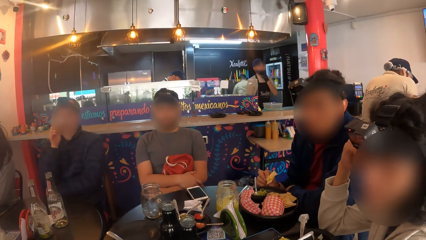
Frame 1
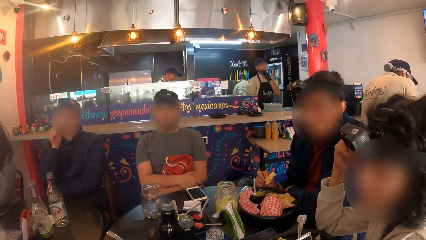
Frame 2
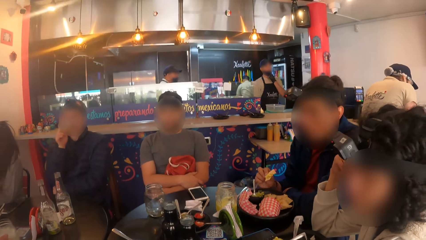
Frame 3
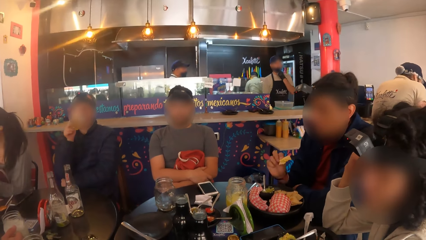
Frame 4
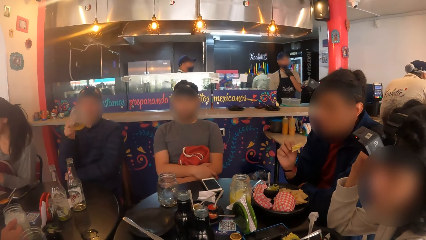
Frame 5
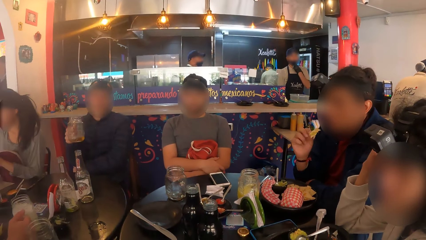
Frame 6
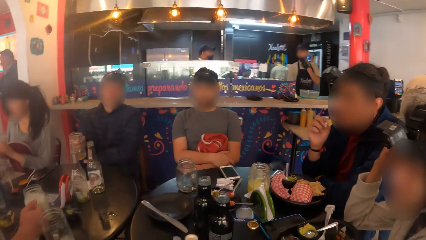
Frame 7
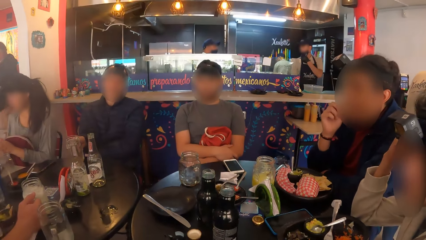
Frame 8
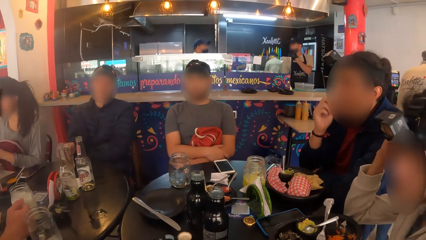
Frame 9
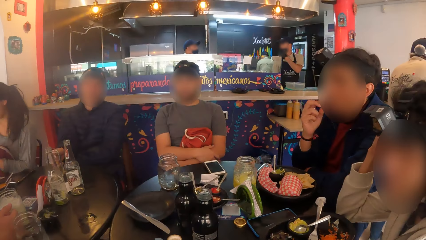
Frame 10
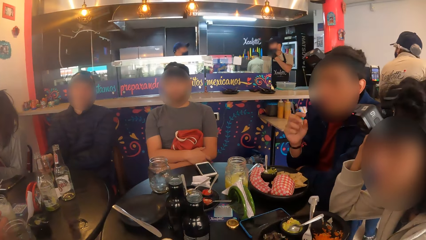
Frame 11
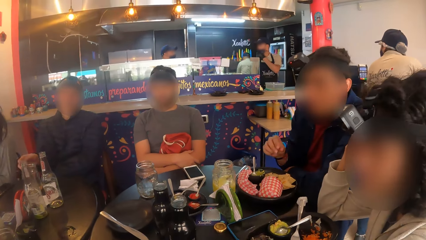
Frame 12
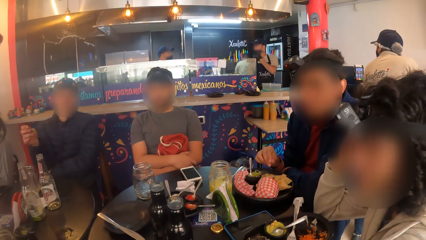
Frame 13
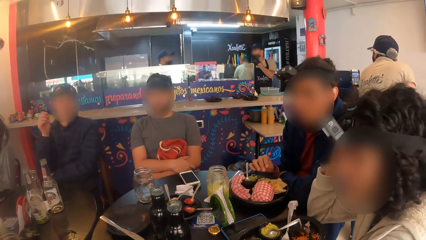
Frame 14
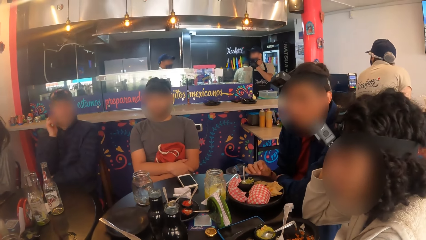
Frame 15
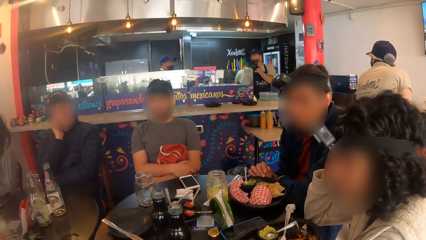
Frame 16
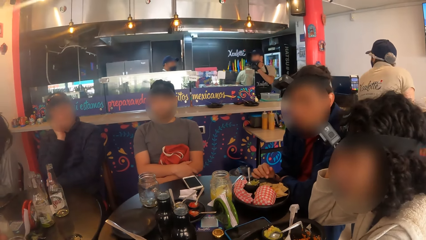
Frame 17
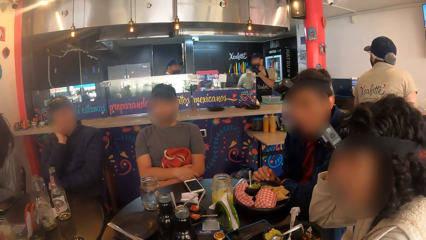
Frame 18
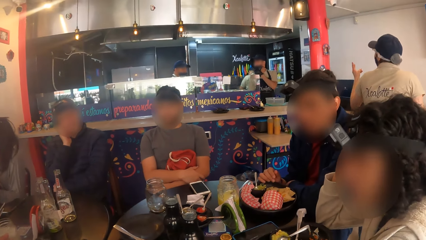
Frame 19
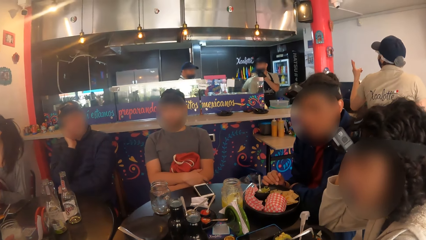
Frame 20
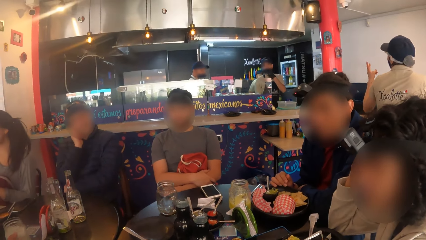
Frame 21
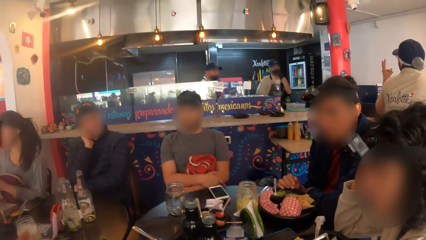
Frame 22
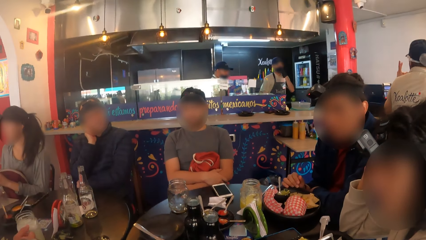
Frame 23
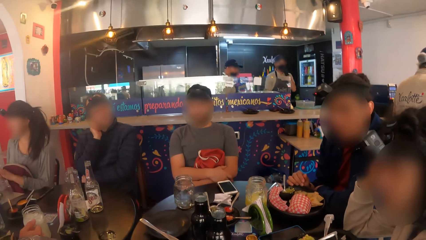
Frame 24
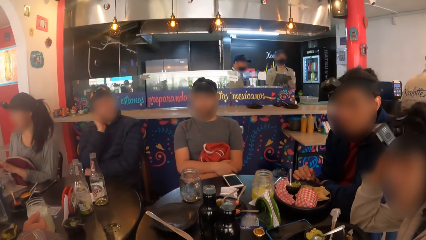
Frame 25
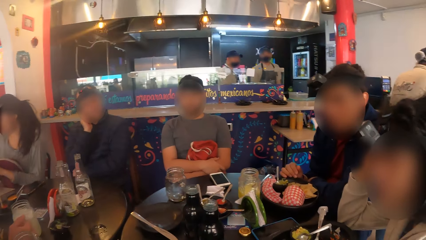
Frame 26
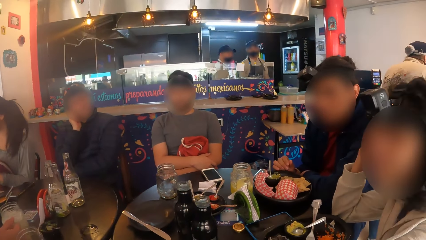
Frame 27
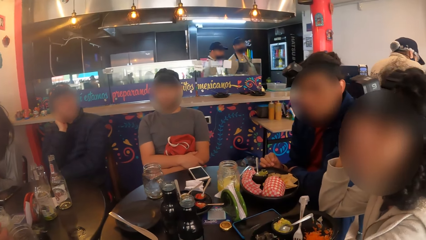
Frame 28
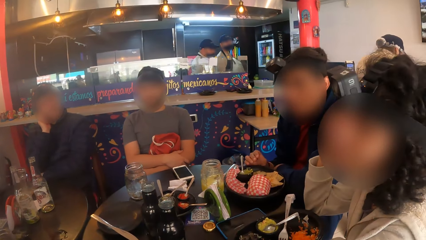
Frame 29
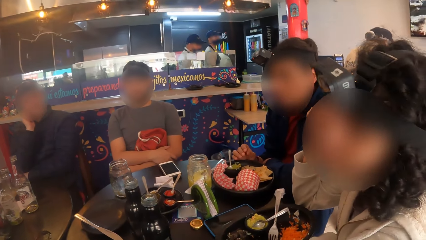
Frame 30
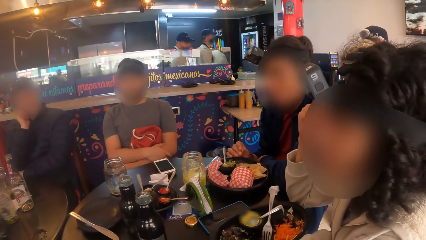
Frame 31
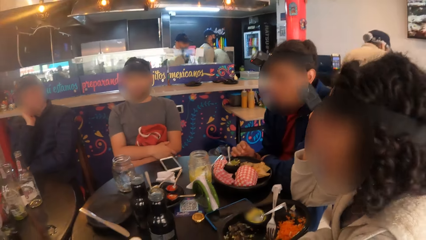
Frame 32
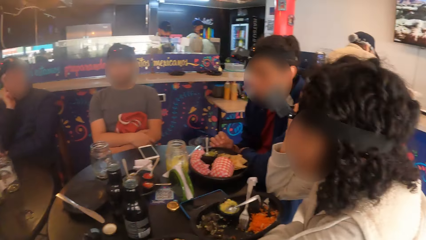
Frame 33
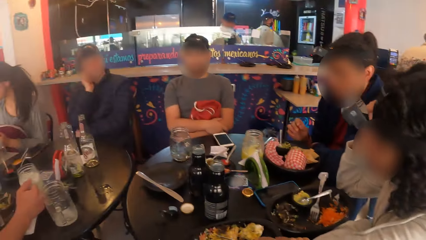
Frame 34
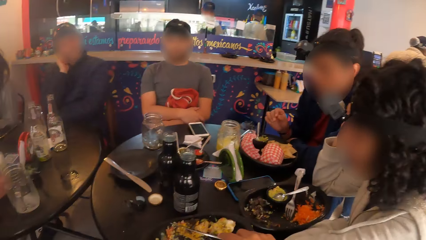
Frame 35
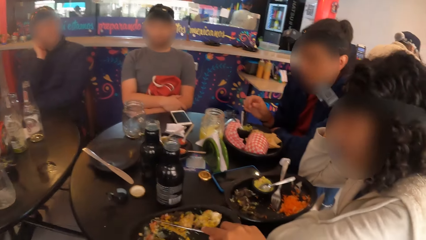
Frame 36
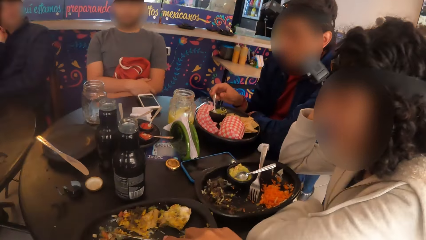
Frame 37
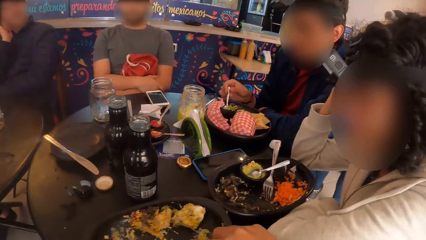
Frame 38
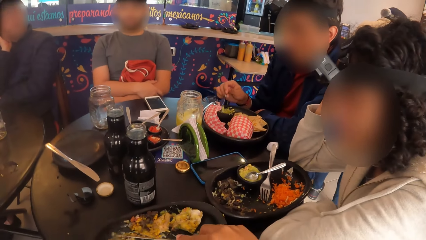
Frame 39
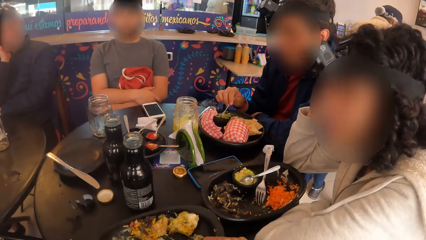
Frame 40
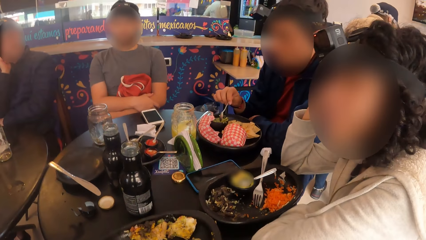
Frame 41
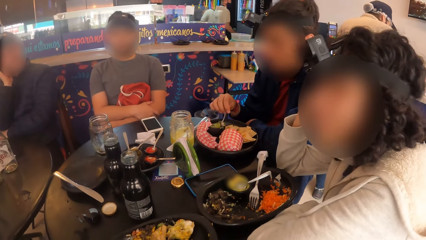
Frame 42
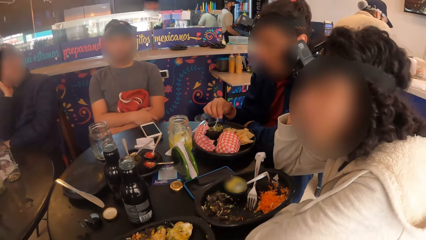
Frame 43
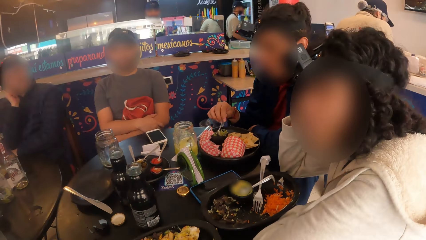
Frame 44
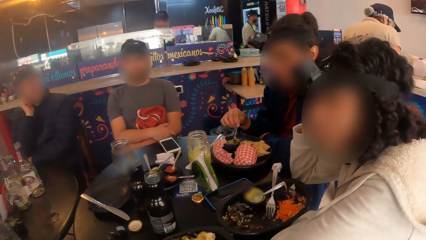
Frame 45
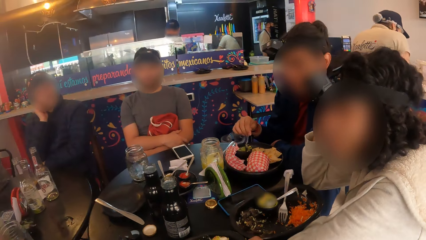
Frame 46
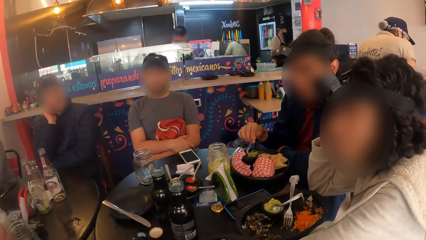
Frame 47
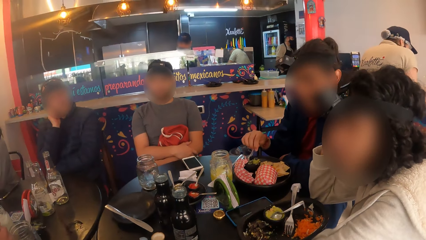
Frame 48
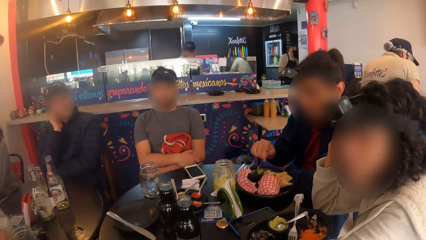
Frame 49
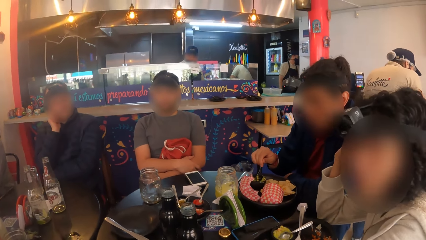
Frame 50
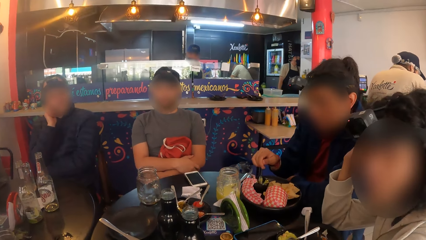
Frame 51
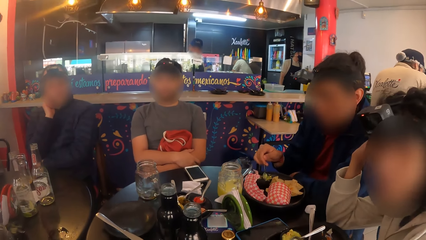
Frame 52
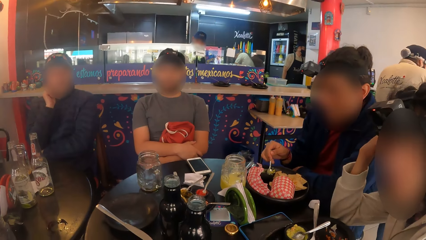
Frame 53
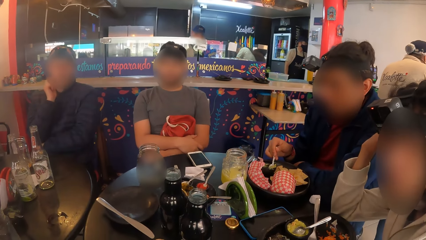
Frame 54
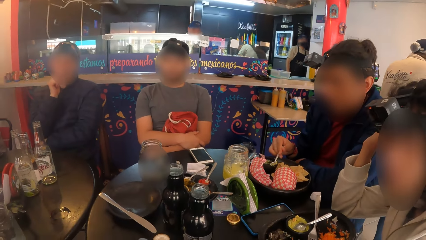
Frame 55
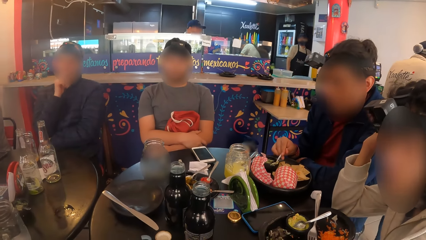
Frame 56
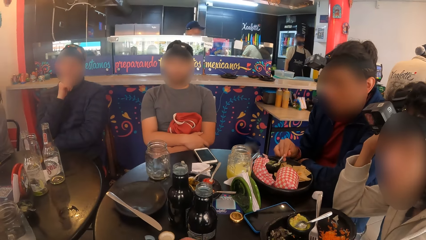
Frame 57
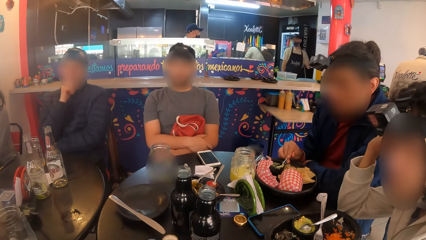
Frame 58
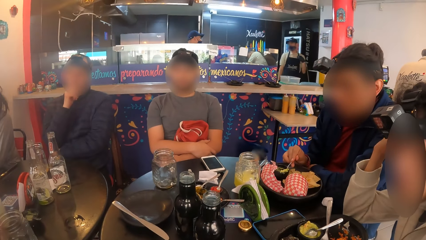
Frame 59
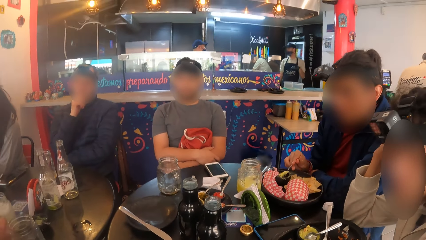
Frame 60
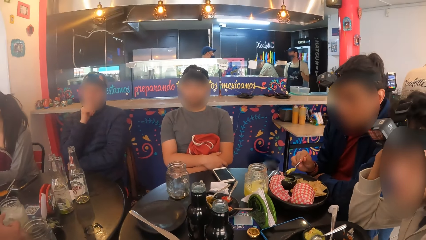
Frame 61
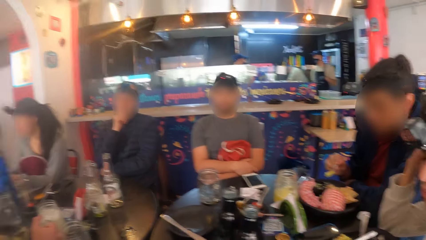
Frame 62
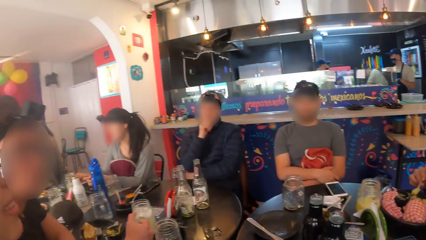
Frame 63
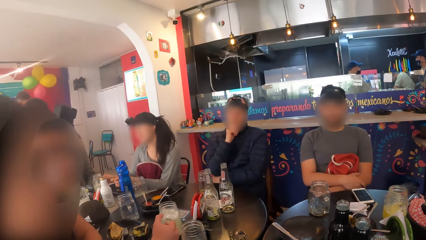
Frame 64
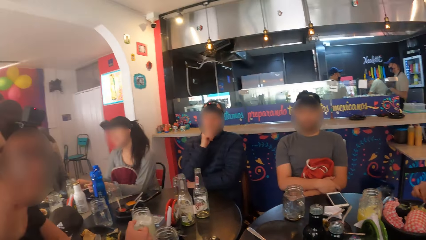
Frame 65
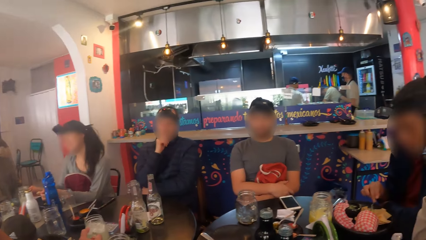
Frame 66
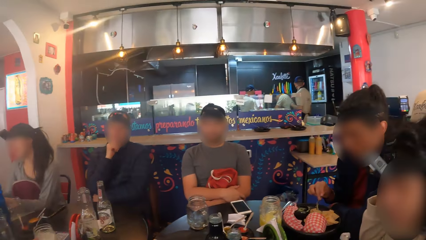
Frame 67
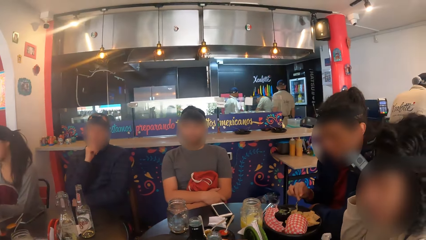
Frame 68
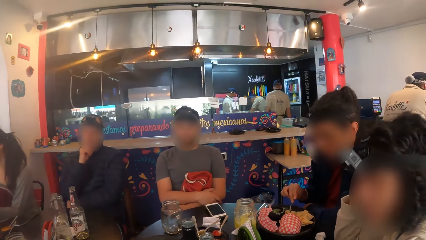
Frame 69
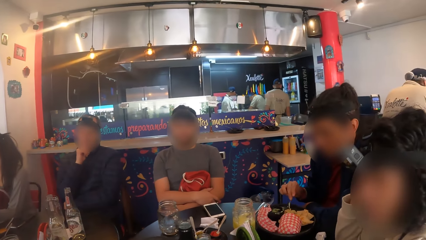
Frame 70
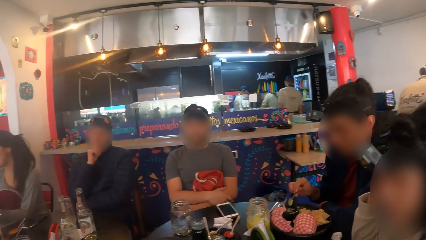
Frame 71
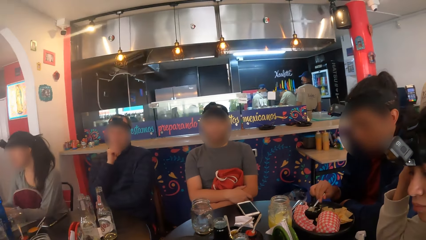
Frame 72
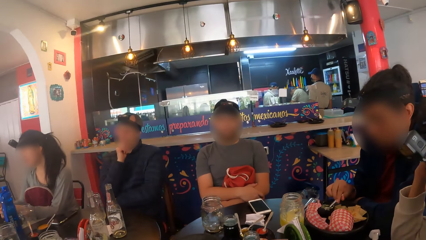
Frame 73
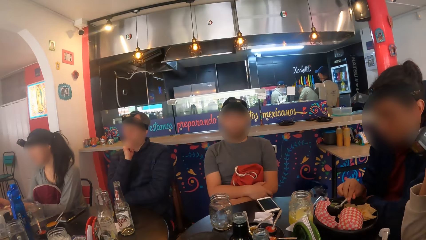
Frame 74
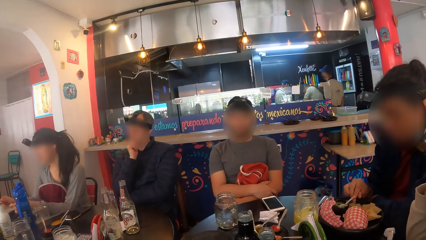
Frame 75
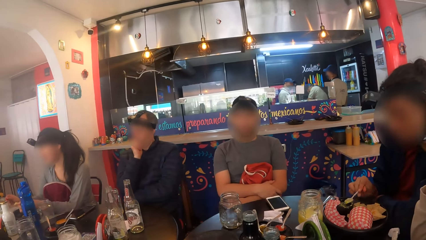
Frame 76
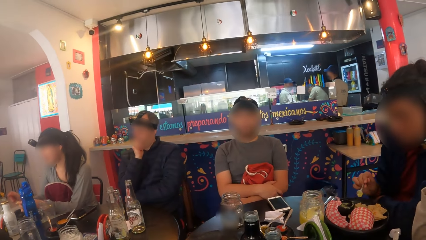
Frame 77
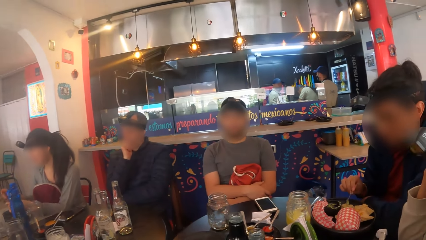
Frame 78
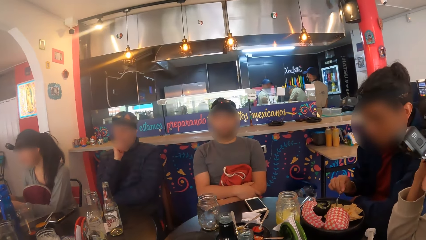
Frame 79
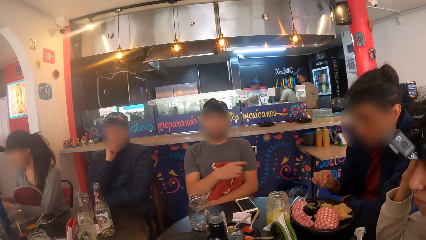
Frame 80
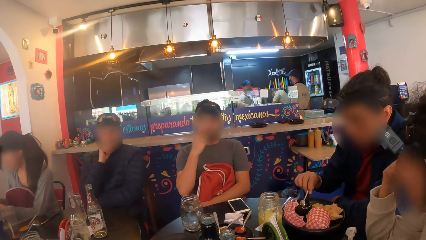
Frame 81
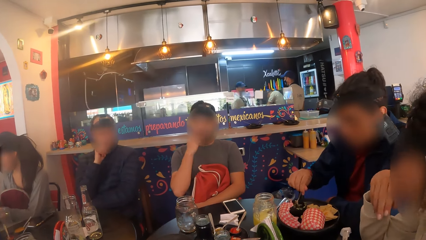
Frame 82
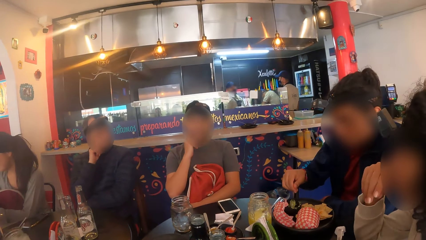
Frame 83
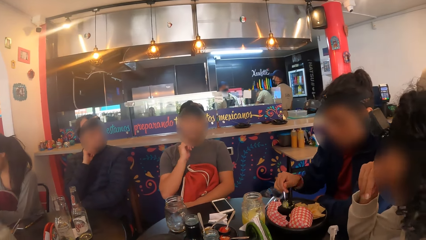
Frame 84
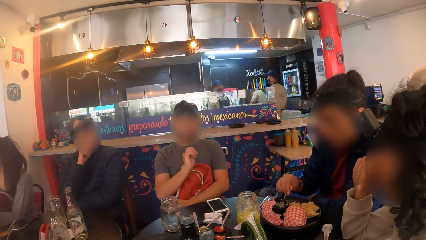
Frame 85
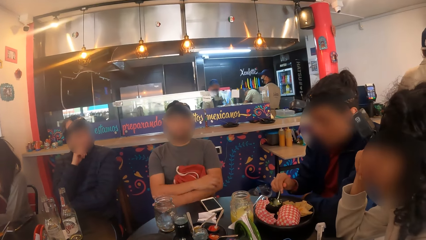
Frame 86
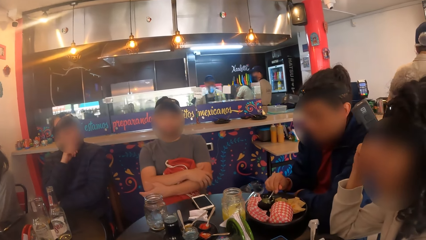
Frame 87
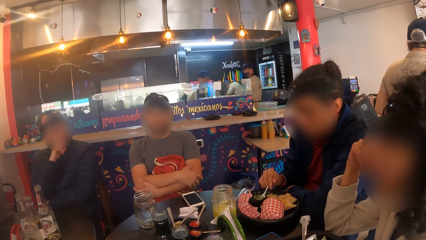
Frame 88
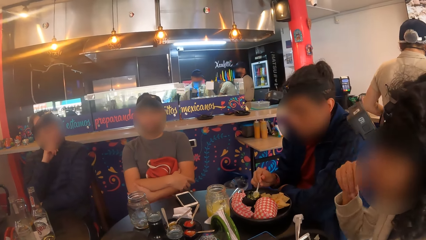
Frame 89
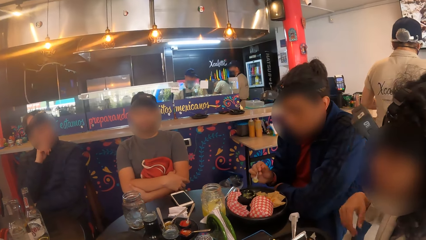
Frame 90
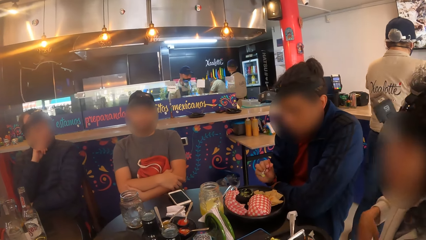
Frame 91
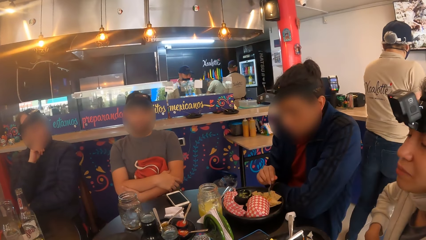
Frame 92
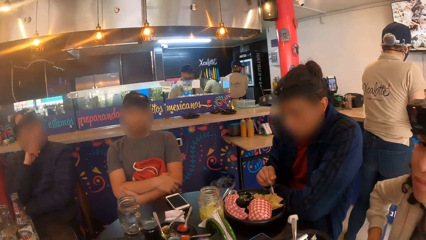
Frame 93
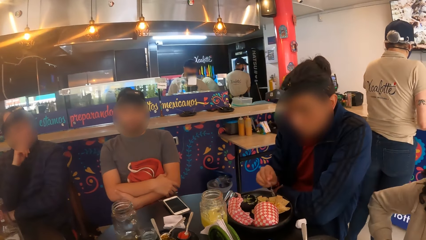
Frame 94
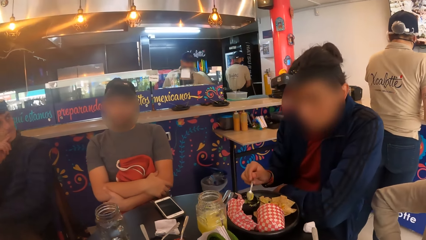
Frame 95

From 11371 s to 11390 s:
The camera wearer looks around the restaurant. The man eats with his right hand from the plate on the table. Another man drops the mug in his right hand on the table. A lady eats food. A woman converses with a man and another man in the restaurant. The man with the mug holds his chin. Another woman converses with the group of people at the table. Another lady adjusts a camera on her head. The camera wearer eats from a plate on the table with a fork in his right hand. The first man eats with his right hand from the plate on the table. The first lady stirs food on a plate. Another woman converses with the group of people at the table. The camera wearer looks around the restaurant. Another man rubs his chin.
